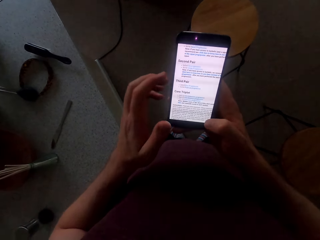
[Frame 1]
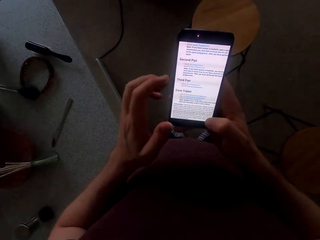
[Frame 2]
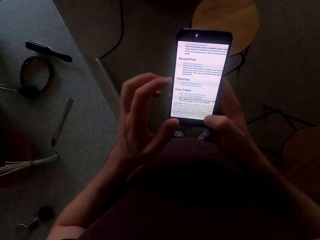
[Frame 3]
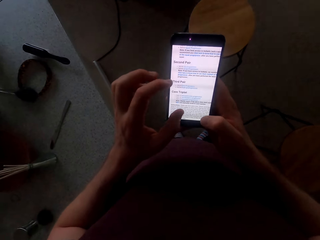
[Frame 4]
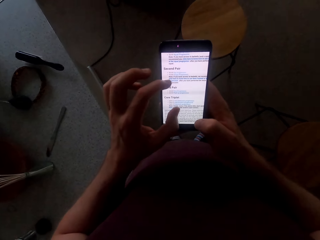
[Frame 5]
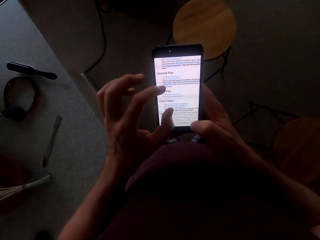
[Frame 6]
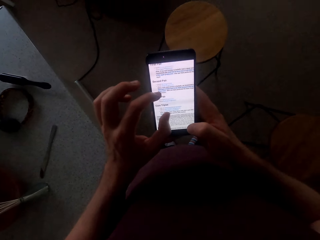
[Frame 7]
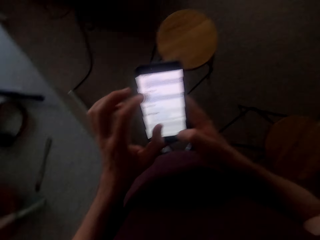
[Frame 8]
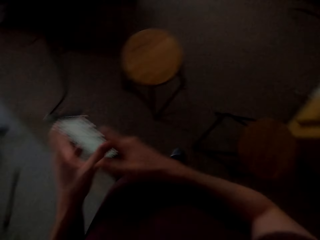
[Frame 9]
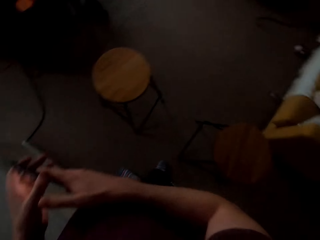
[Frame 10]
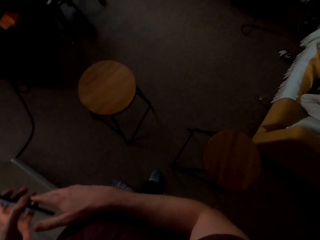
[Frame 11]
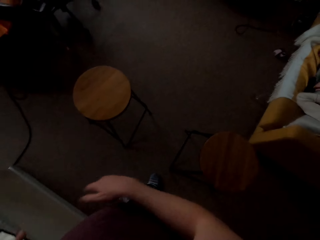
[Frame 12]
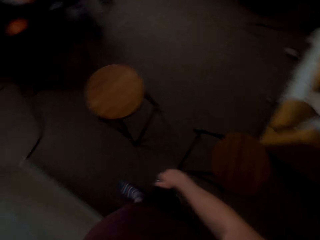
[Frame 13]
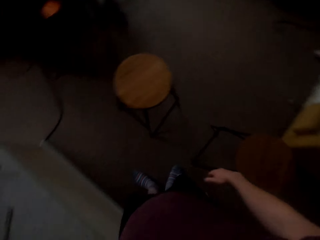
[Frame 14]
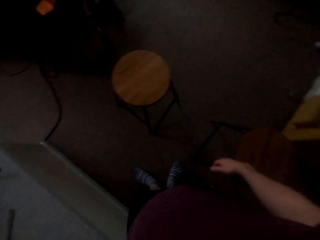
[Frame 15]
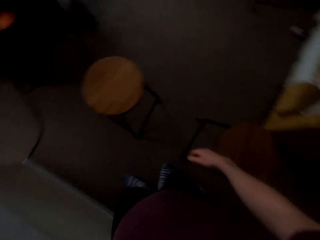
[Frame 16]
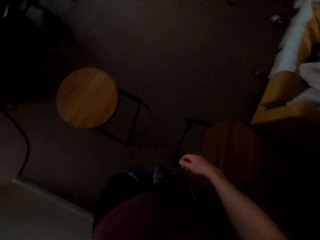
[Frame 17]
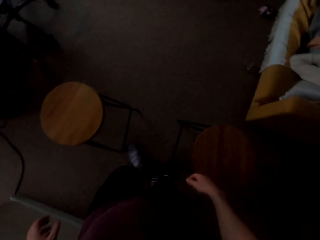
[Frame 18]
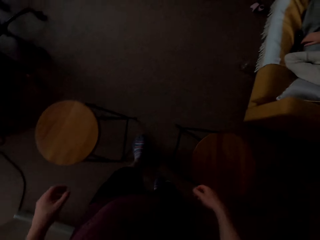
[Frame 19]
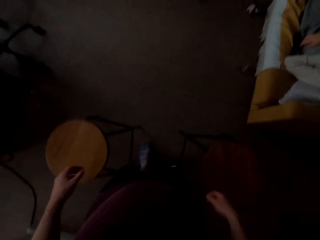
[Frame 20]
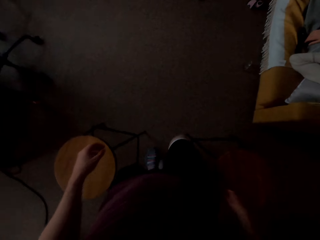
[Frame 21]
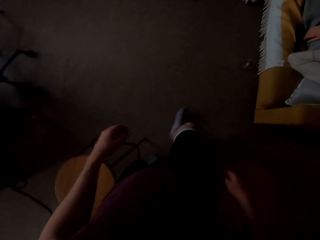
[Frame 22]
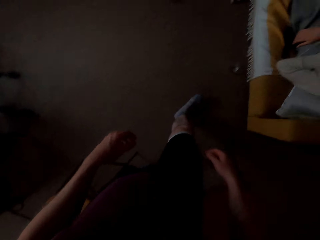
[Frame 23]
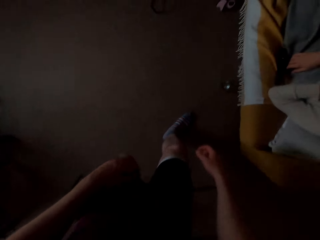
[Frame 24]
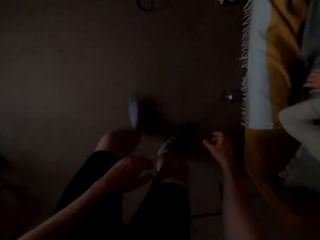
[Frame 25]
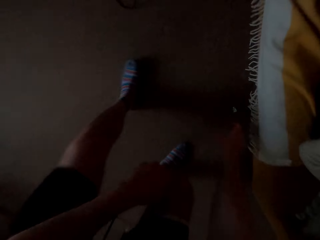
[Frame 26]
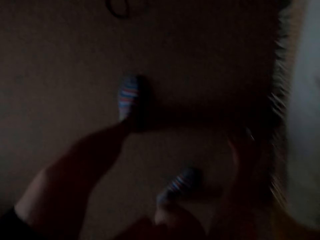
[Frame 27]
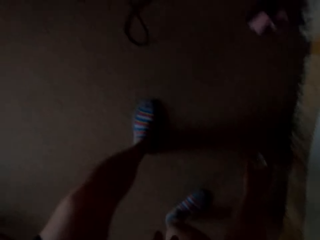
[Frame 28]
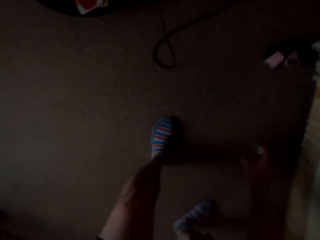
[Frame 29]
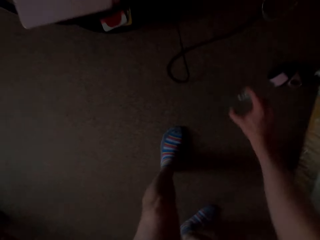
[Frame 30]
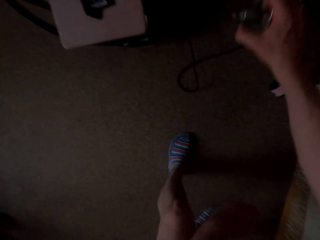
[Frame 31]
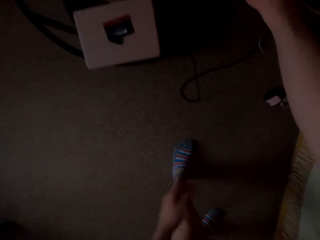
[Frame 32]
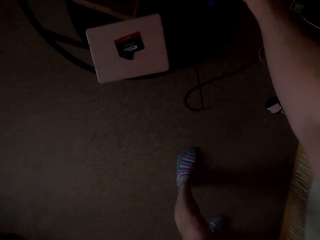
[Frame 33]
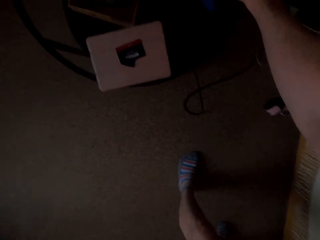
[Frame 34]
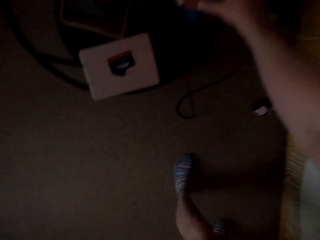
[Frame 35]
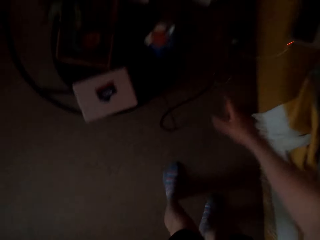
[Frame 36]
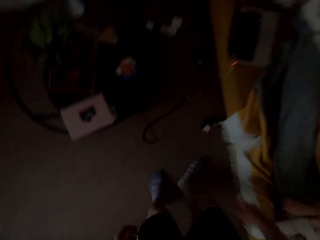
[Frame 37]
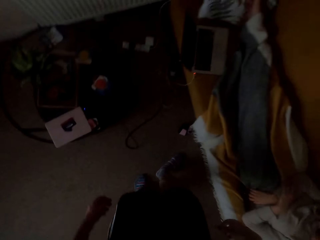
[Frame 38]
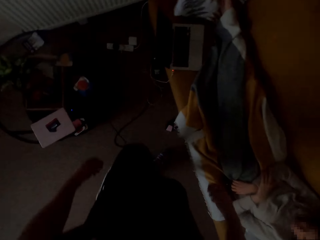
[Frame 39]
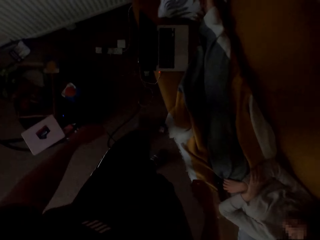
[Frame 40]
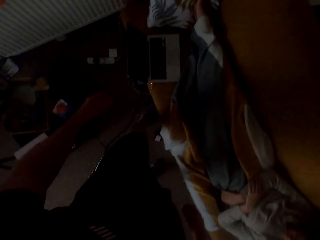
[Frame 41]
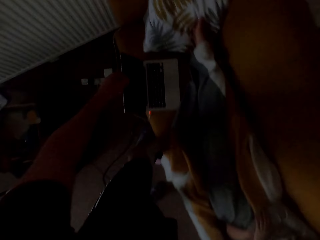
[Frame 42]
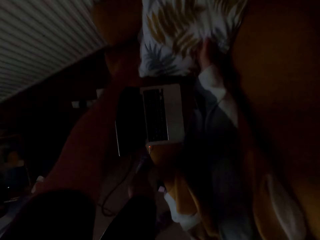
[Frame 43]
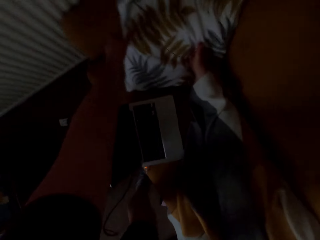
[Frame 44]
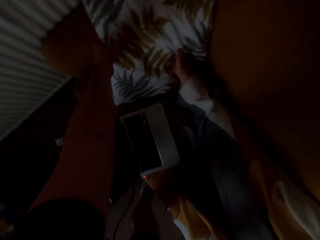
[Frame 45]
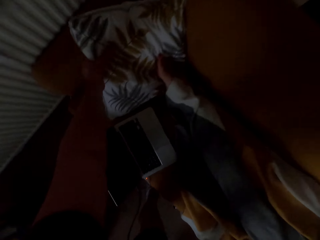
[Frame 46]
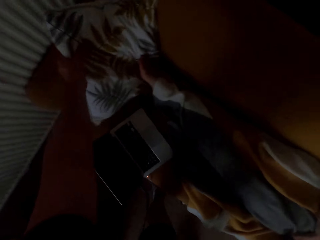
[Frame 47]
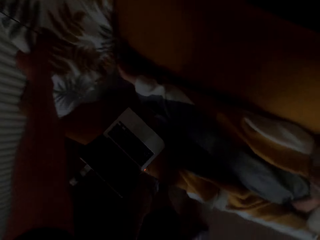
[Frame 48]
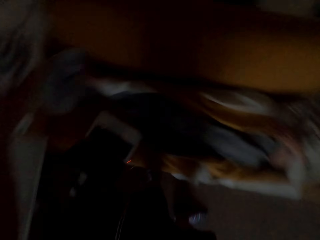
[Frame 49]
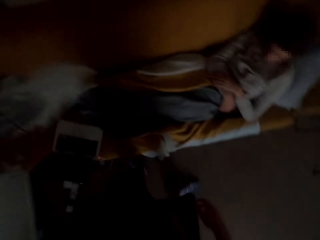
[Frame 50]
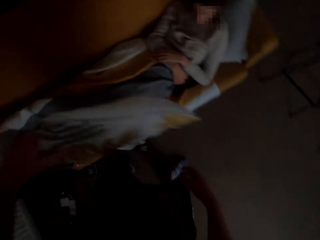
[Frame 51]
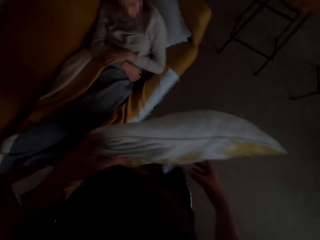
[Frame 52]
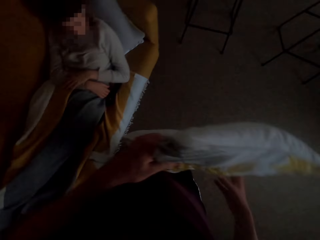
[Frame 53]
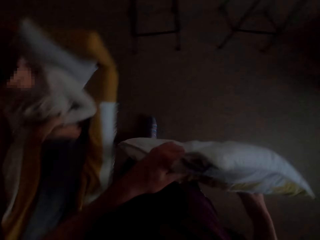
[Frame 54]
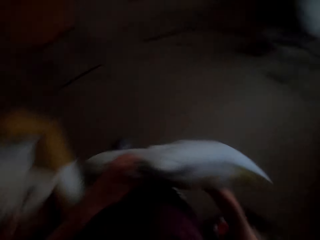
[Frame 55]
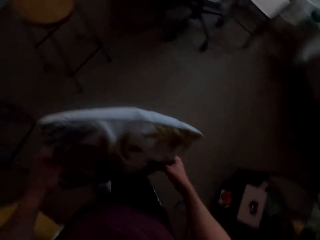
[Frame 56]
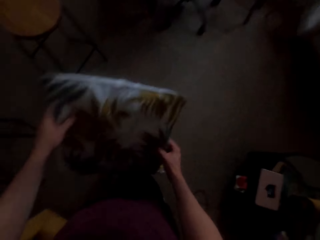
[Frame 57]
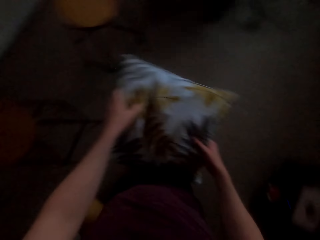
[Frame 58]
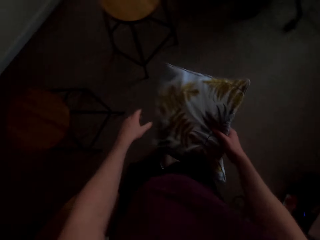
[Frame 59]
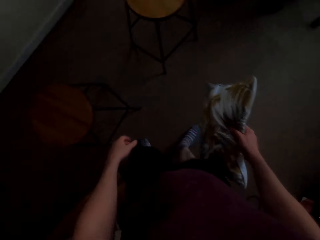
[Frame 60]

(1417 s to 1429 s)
The camera wearer walks around. They pick up a glass of water. They put the glass on the table. They pick up the throw pillows.

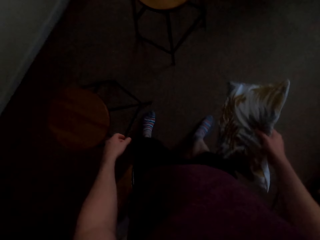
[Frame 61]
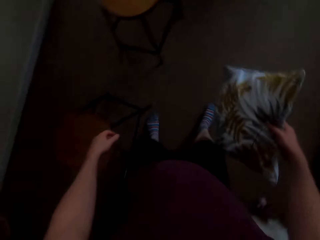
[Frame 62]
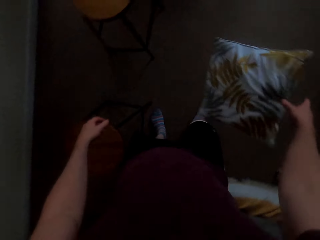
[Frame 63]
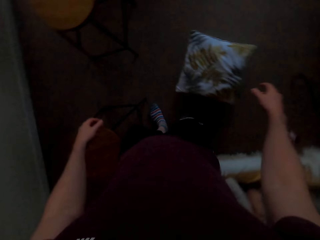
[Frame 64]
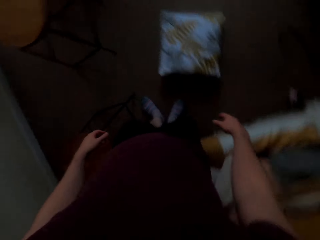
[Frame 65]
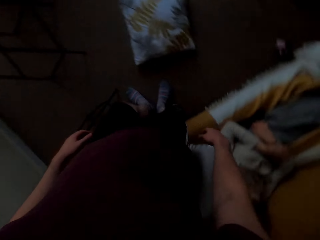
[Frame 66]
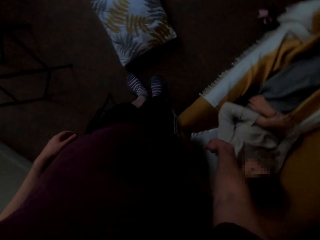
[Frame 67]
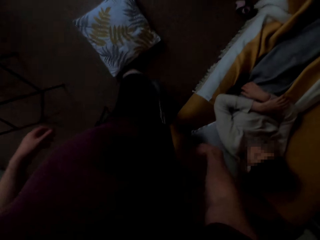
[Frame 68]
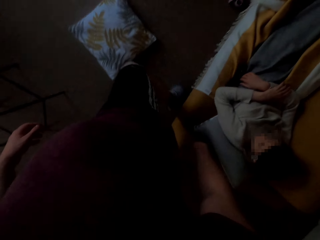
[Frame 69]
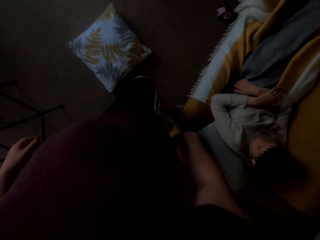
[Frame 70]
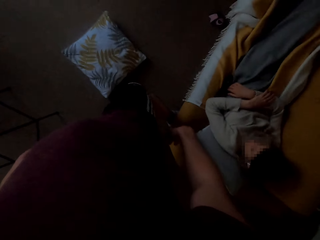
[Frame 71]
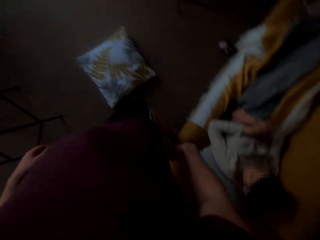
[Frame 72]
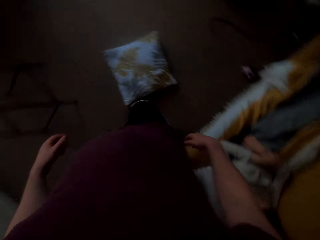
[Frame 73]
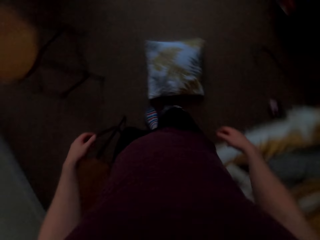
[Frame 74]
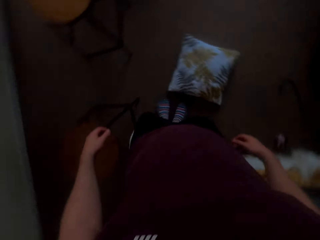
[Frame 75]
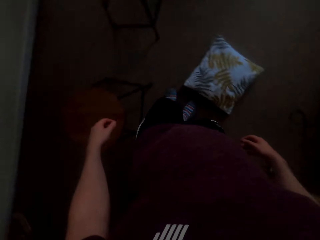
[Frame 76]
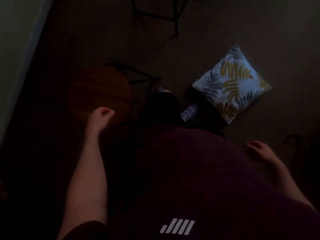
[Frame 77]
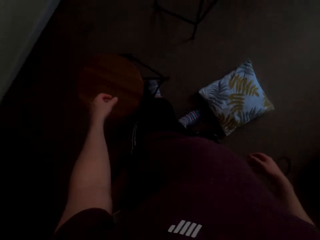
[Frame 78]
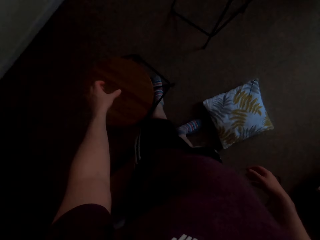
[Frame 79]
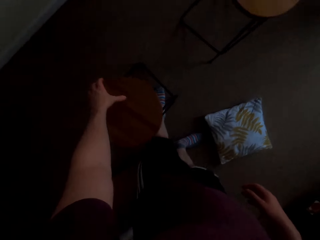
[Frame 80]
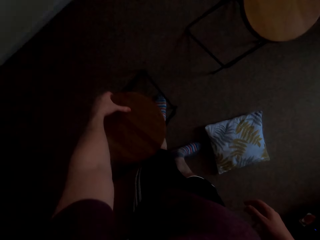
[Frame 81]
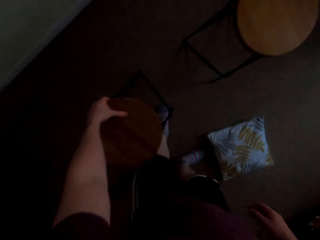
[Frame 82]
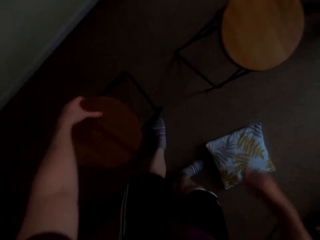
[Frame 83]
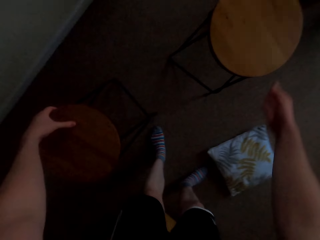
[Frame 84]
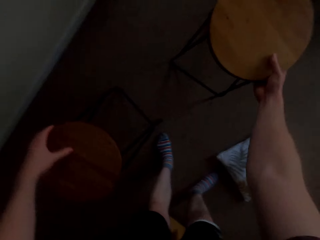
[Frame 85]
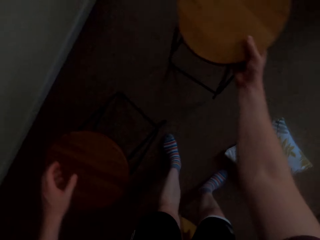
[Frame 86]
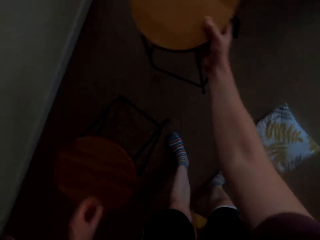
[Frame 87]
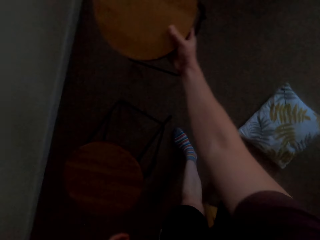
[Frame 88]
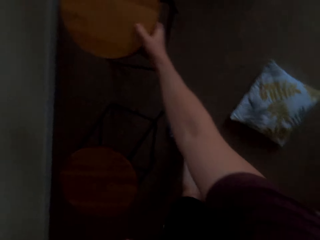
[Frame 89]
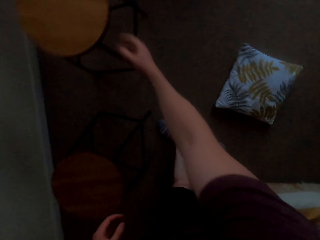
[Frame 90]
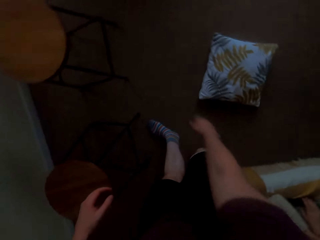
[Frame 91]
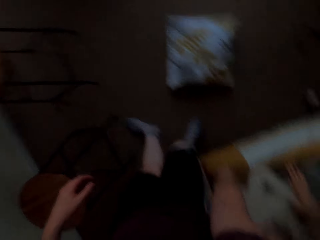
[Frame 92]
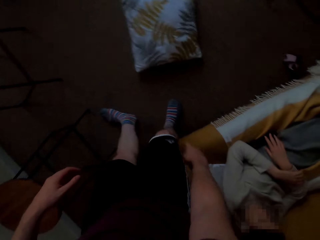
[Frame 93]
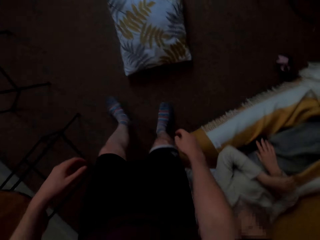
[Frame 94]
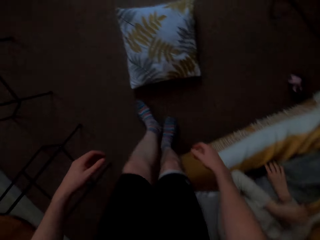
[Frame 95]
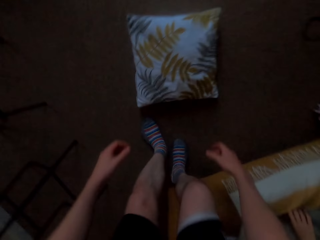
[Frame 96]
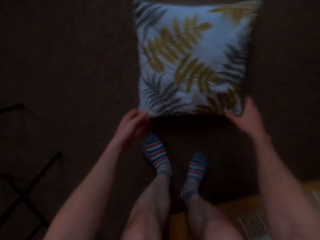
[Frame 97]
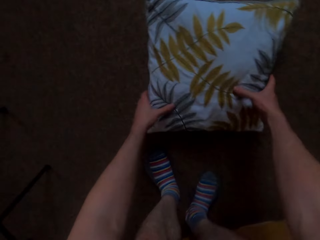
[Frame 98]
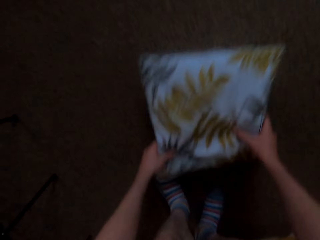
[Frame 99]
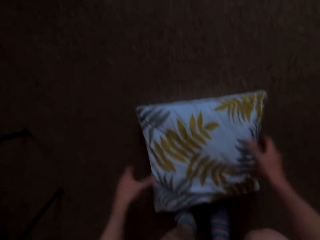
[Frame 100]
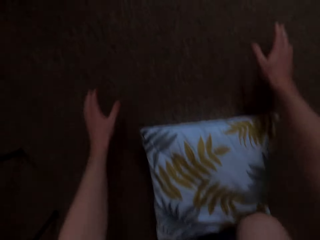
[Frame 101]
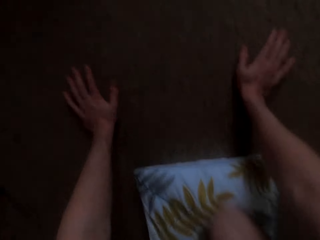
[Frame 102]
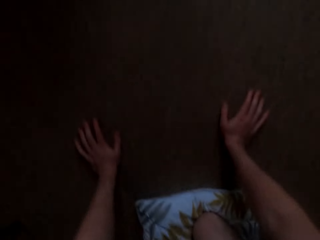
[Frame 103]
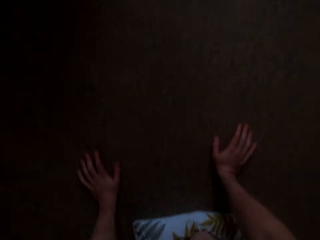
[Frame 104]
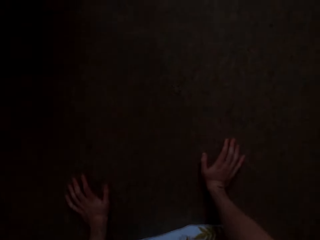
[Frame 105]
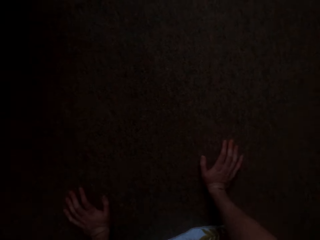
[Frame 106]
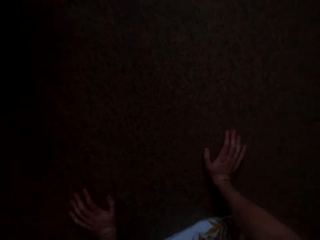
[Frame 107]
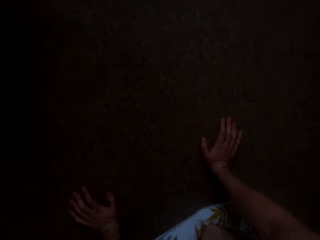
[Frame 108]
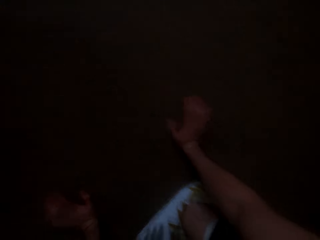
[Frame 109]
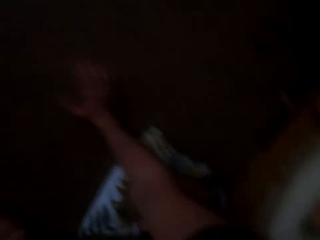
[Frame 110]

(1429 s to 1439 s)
The camera wearer puts the pillow on the ground. They move the kitchen stool. They pick up the throw pillows, kneel on the pillow, and do exercise.
